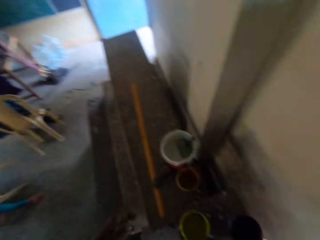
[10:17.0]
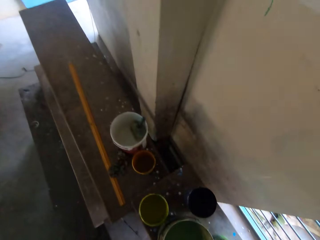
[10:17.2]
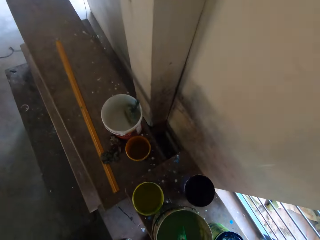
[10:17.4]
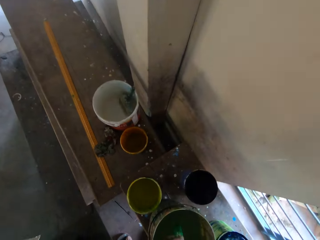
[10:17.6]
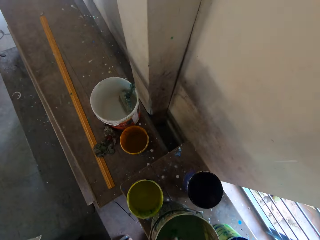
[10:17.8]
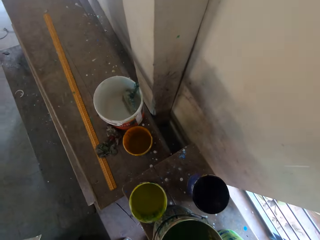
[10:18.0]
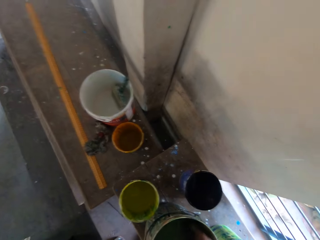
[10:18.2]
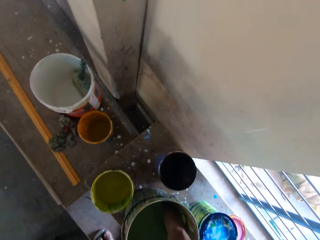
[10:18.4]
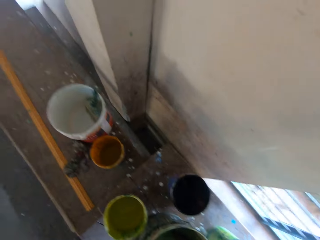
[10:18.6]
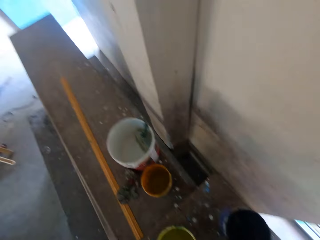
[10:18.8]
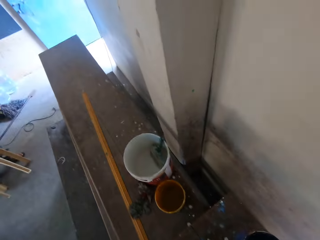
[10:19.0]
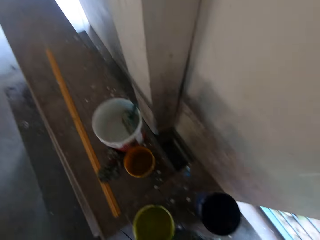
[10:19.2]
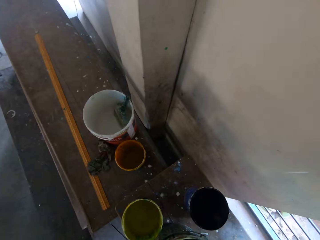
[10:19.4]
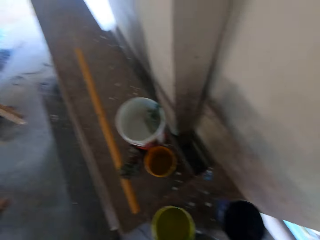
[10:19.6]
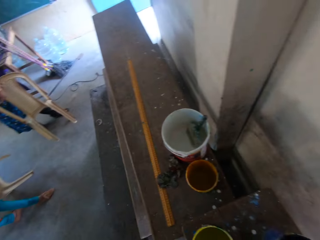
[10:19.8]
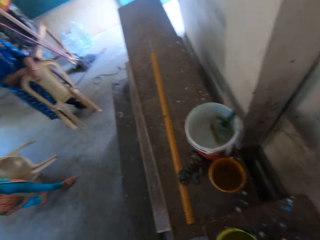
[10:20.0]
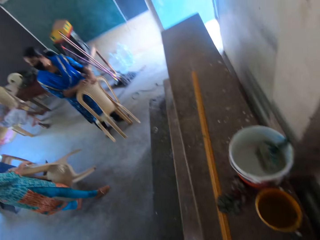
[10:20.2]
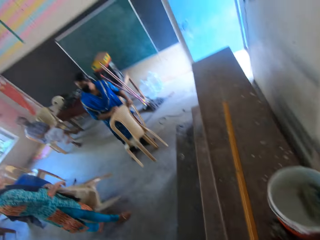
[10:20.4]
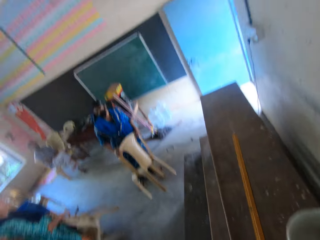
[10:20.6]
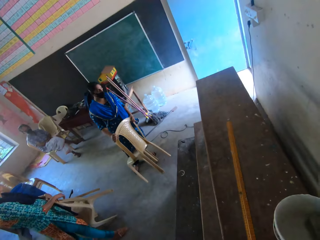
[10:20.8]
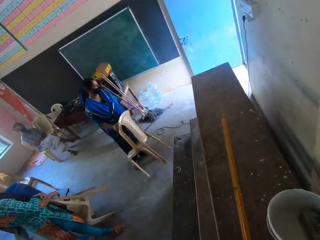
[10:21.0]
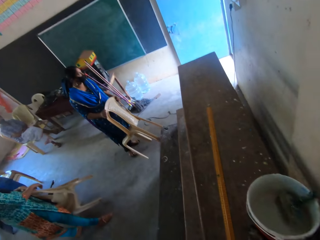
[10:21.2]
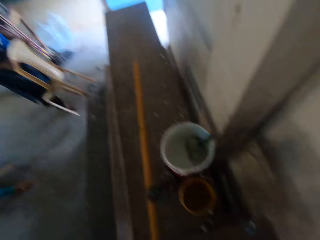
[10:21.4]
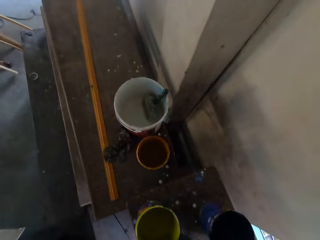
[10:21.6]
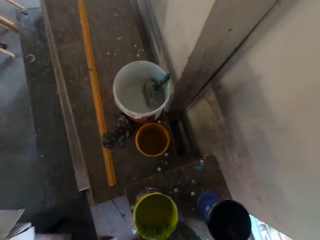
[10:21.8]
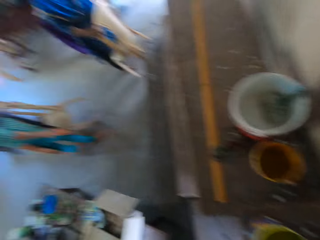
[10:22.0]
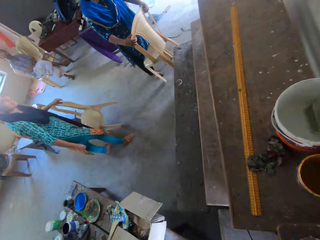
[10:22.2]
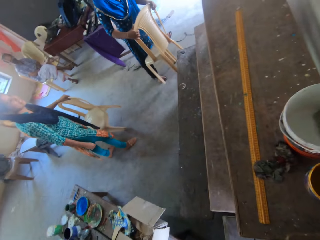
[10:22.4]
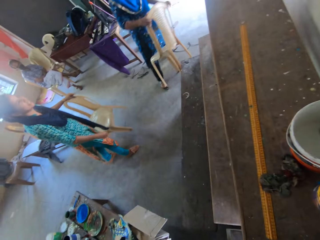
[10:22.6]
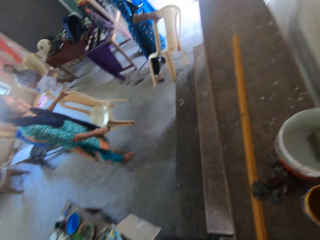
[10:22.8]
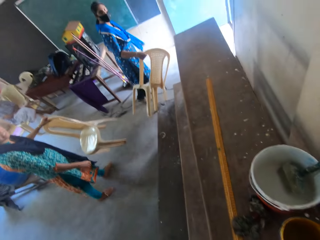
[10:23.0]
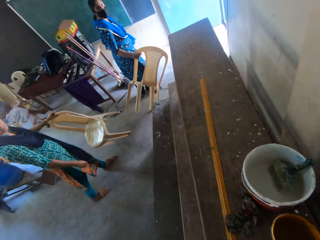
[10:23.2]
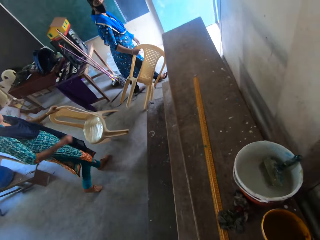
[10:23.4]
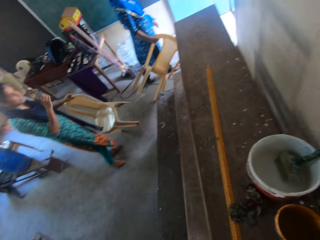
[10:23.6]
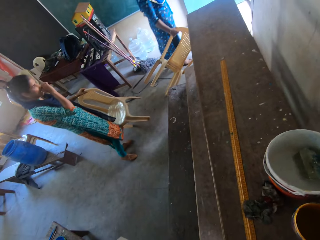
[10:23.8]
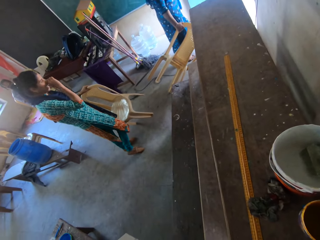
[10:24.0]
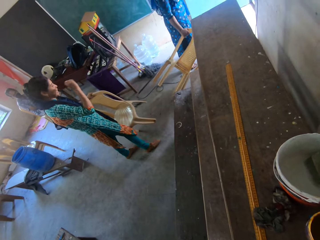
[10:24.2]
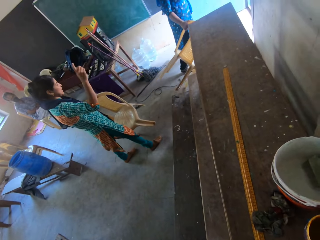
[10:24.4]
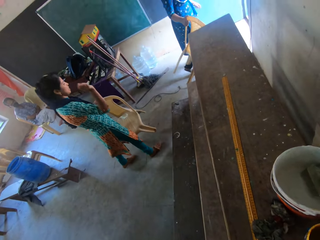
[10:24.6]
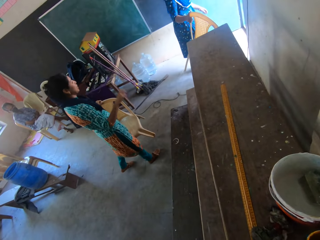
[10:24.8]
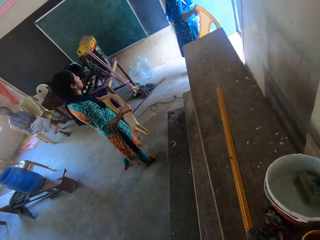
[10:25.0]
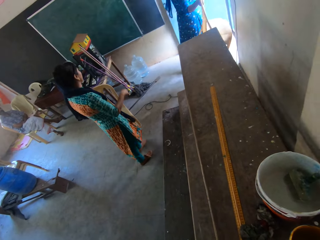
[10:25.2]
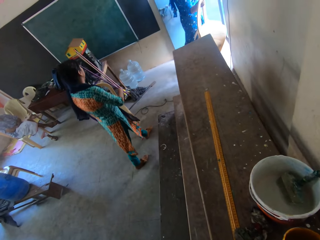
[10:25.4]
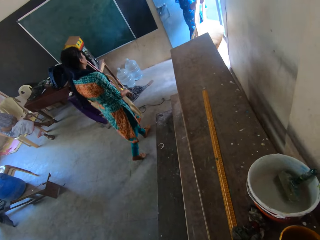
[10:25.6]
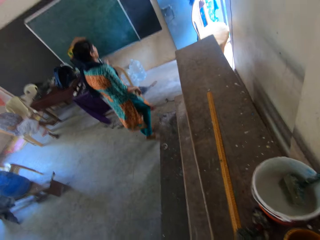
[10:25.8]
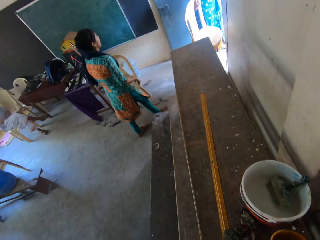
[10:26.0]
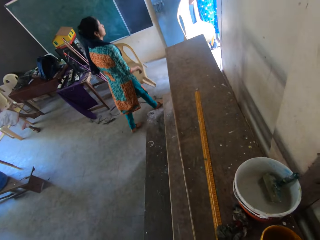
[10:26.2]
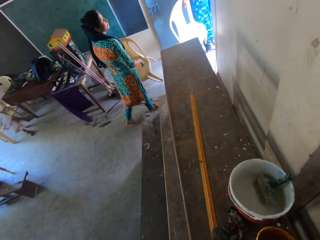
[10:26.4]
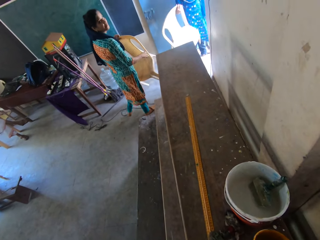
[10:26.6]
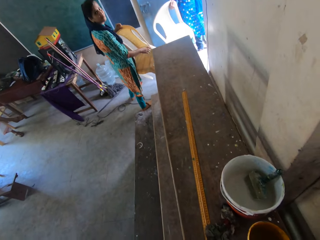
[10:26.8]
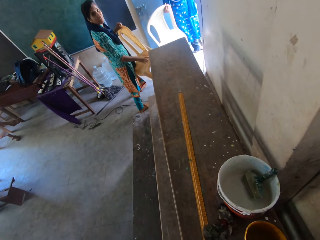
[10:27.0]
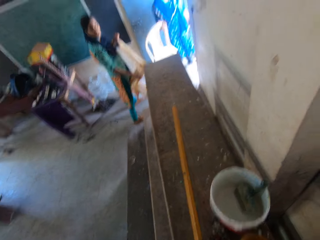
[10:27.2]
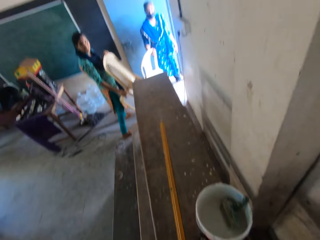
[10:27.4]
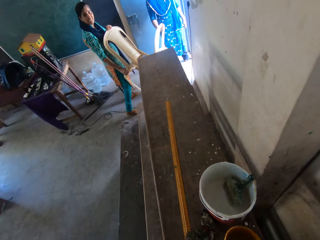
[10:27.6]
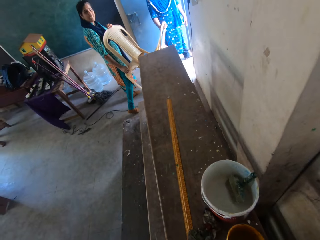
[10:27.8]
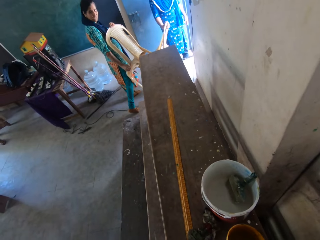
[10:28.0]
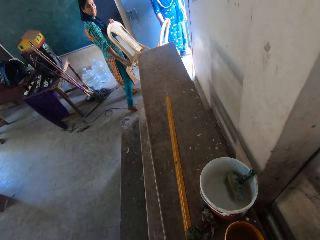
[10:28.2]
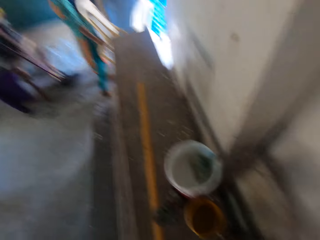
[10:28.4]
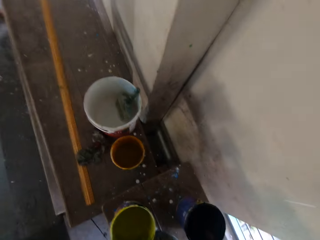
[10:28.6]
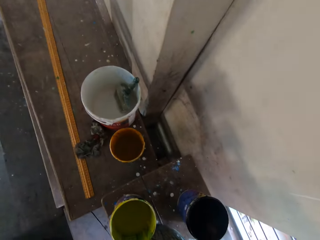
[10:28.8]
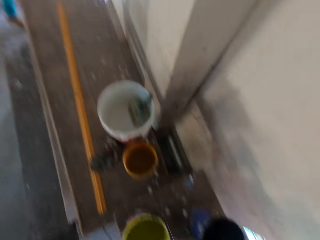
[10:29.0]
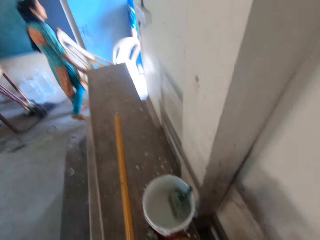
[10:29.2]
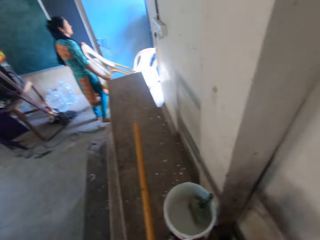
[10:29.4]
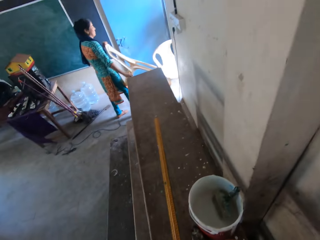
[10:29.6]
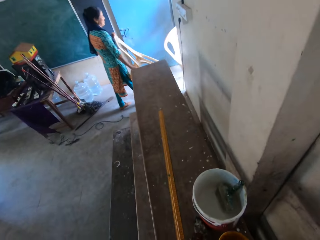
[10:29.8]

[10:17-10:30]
A woman removes her left hand from a chair in her hand. Another woman walks towards the door. The first woman walks towards the door. The other woman touches her nose with her right hand. A person and another person take the chair. The other woman holds the chair with both hands.

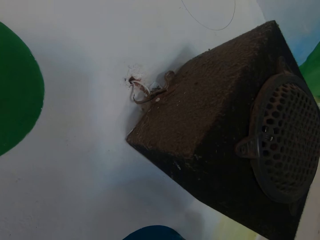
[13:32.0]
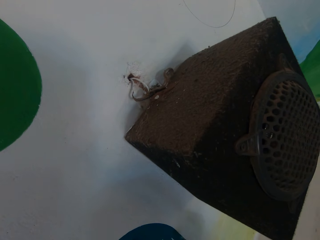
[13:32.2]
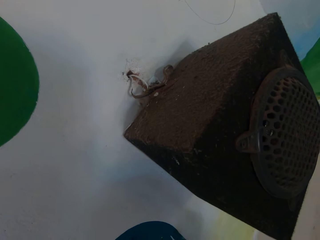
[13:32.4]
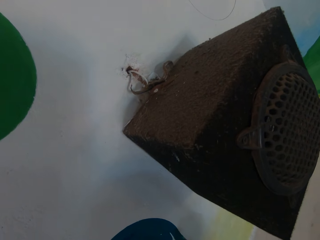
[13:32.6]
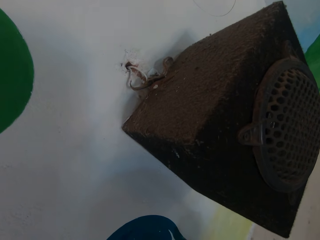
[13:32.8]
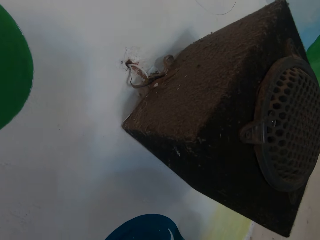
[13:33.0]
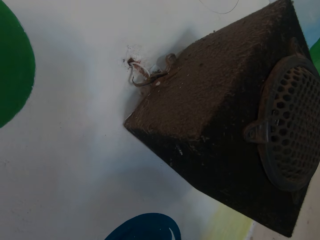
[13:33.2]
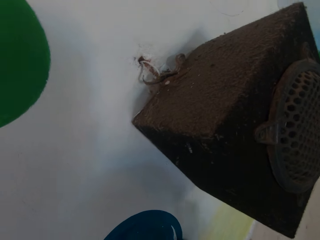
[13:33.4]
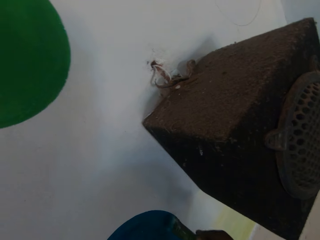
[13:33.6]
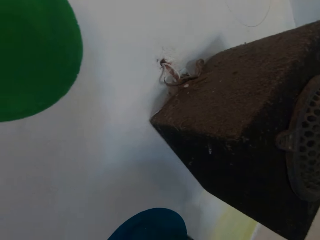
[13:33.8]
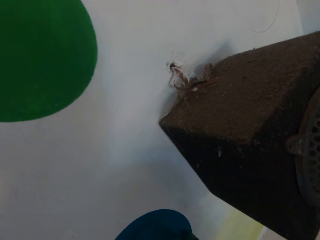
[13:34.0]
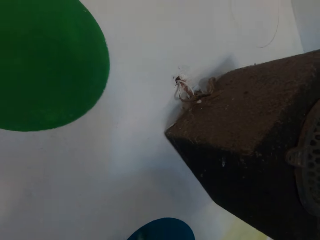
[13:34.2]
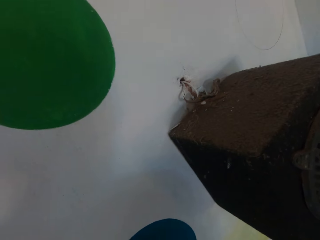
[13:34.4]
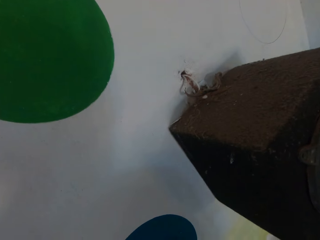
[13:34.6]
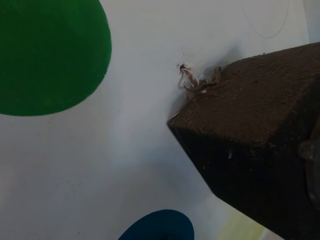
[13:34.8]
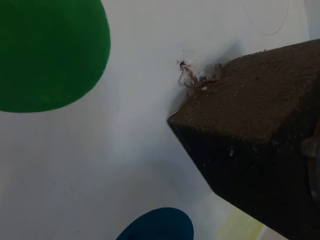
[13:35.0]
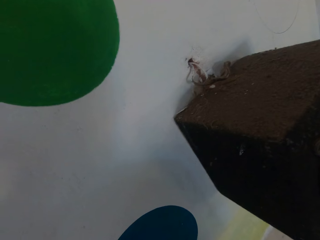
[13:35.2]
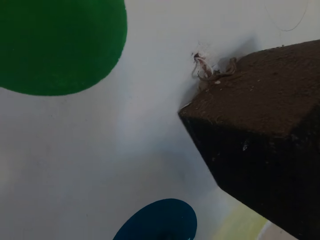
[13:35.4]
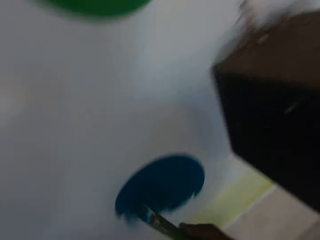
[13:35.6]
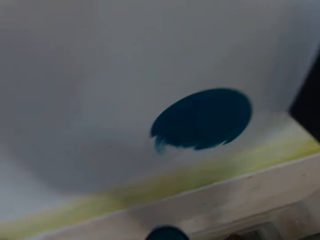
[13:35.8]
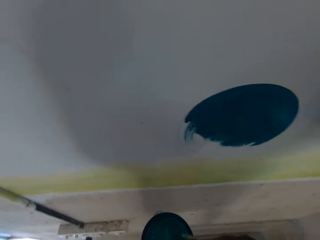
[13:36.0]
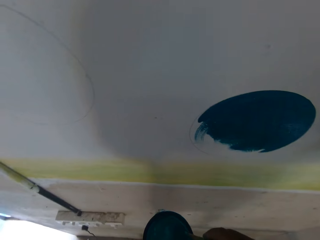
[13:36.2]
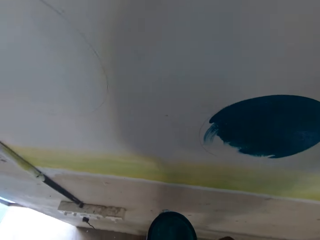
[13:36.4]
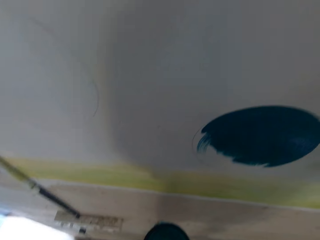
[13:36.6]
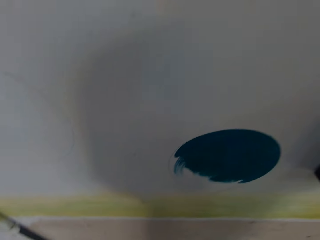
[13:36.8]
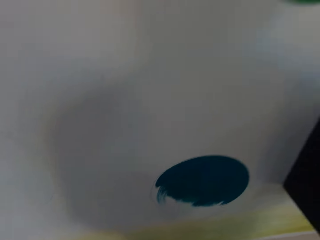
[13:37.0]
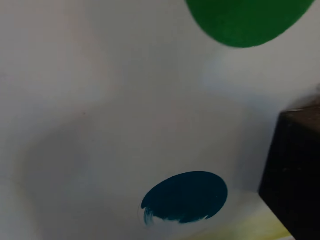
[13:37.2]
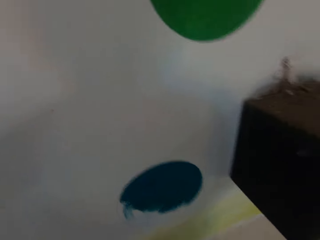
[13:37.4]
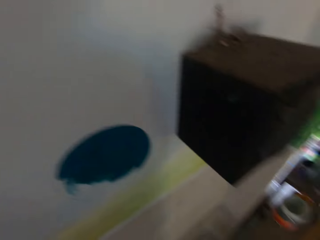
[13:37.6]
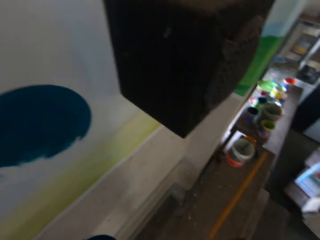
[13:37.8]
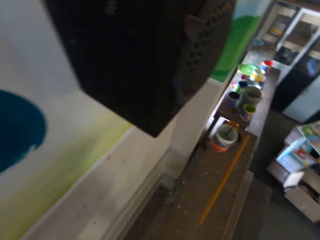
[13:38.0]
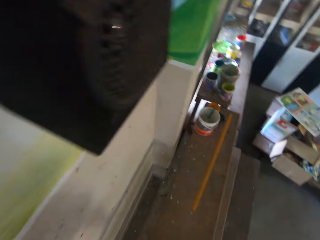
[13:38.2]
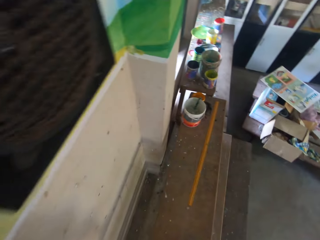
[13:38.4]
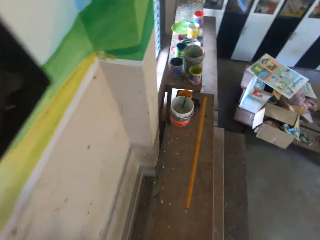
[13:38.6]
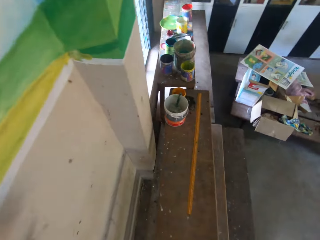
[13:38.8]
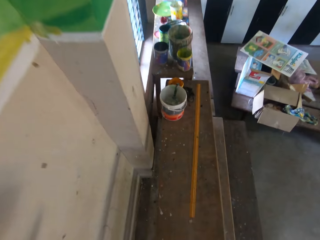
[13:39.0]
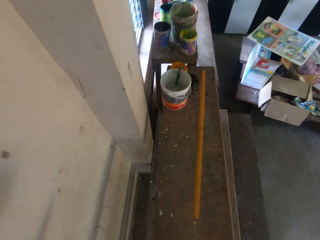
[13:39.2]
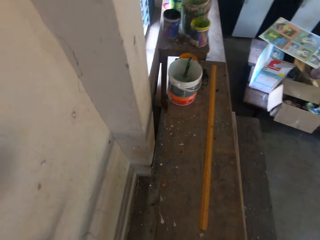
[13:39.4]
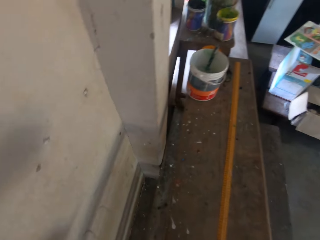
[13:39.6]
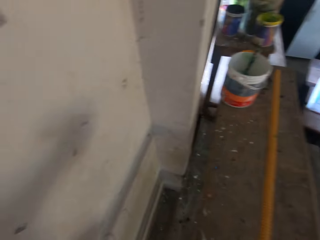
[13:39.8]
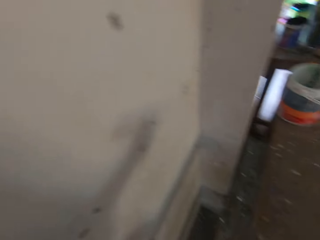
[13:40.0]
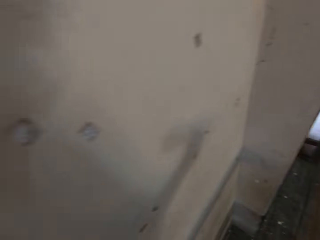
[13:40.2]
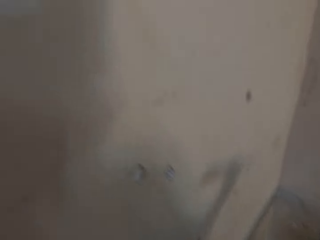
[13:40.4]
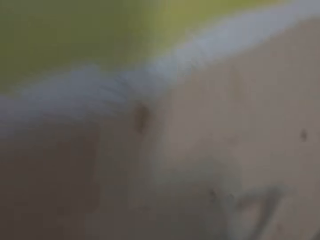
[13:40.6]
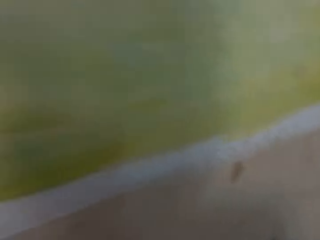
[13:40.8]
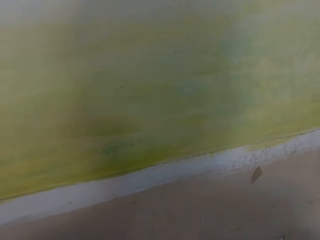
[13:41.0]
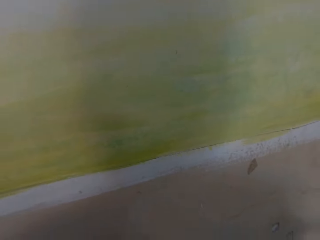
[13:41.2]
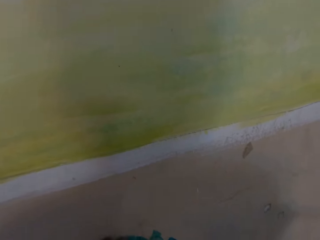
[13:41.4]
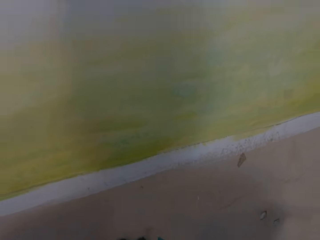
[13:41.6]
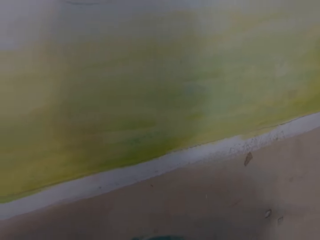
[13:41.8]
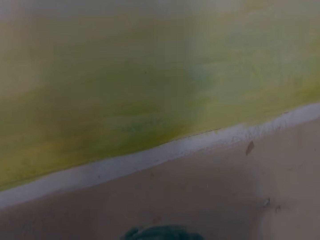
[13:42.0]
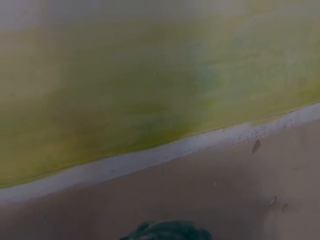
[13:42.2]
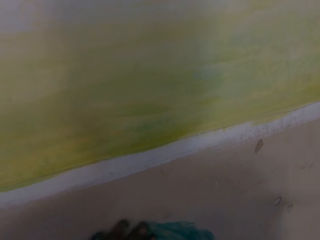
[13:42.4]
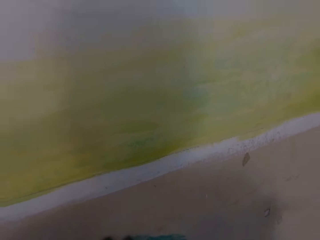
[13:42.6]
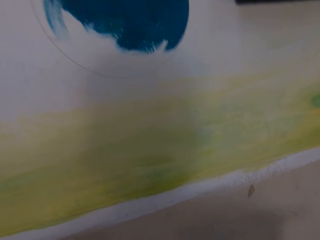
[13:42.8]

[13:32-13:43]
The camera wearer paints the wall with the brush in his right hand. He rubs the brush in his right hand on the cover in his left hand.
